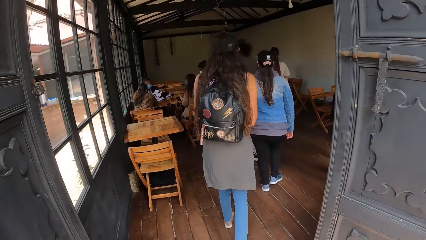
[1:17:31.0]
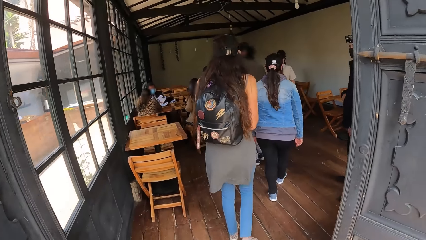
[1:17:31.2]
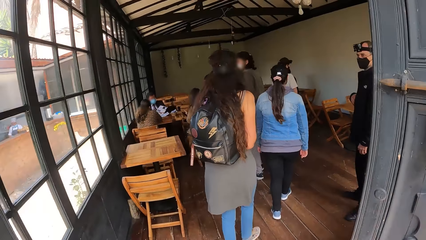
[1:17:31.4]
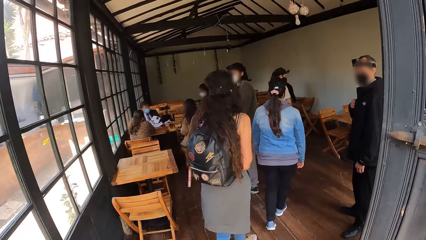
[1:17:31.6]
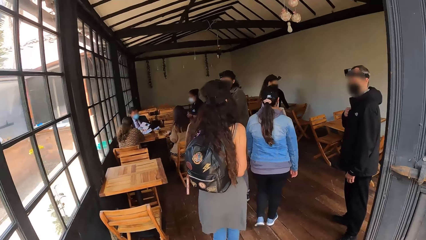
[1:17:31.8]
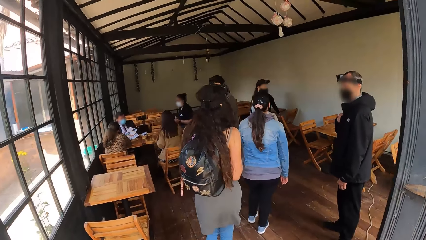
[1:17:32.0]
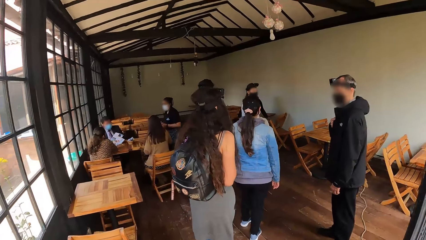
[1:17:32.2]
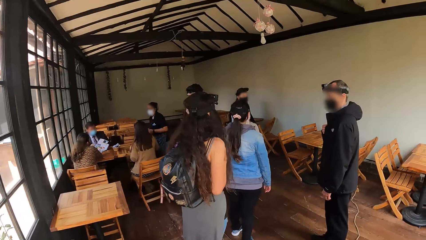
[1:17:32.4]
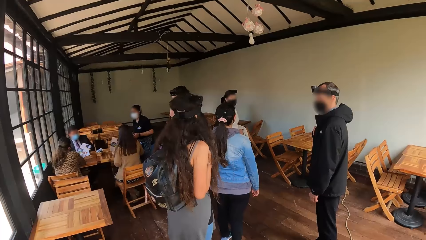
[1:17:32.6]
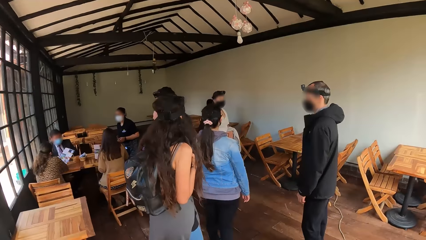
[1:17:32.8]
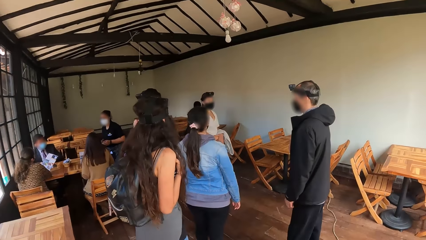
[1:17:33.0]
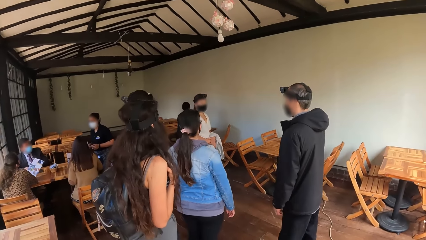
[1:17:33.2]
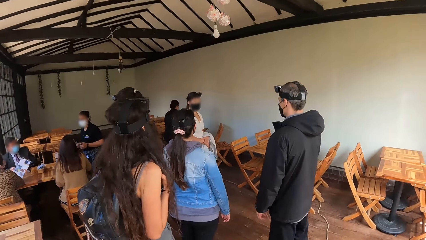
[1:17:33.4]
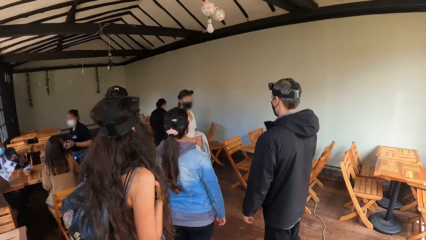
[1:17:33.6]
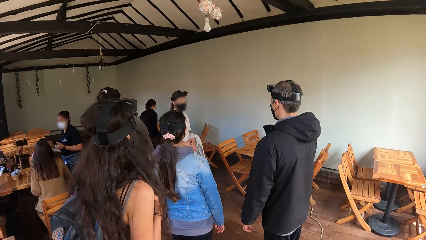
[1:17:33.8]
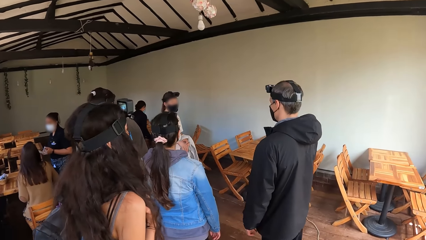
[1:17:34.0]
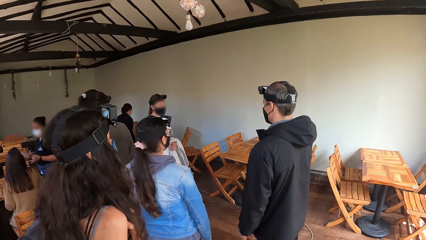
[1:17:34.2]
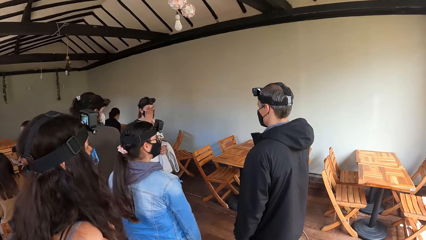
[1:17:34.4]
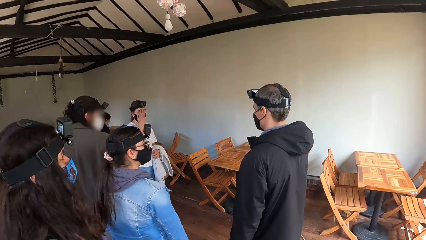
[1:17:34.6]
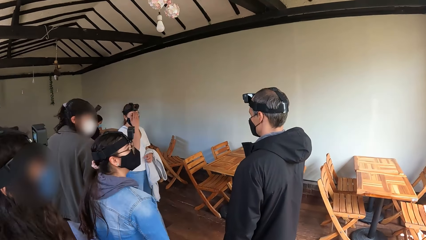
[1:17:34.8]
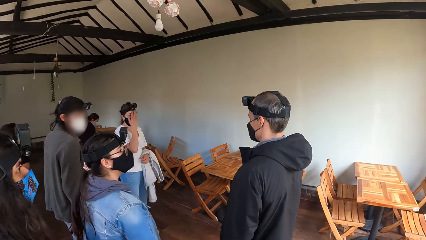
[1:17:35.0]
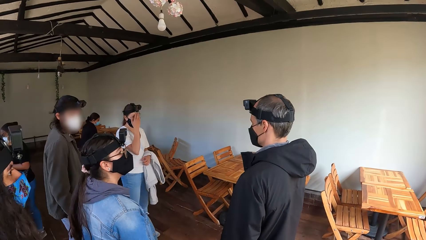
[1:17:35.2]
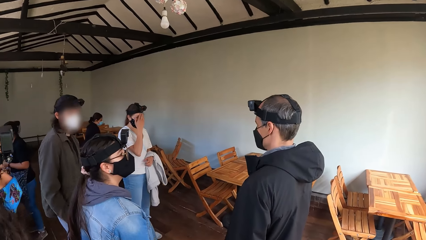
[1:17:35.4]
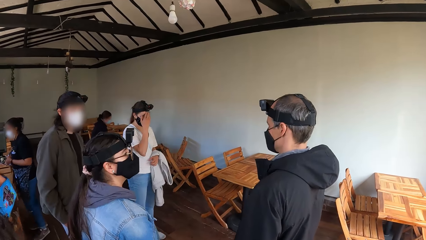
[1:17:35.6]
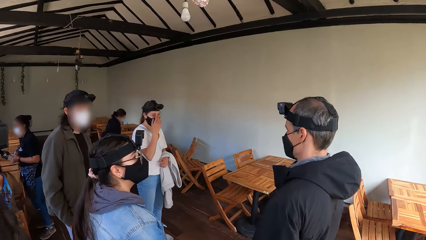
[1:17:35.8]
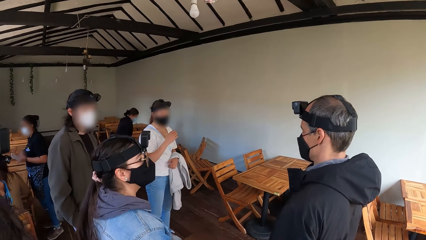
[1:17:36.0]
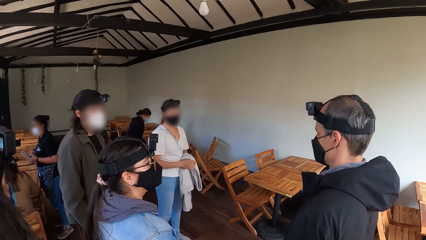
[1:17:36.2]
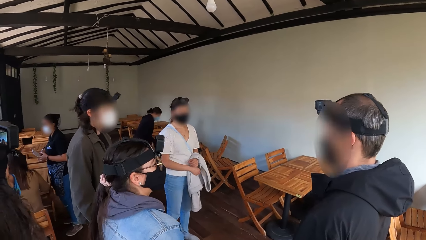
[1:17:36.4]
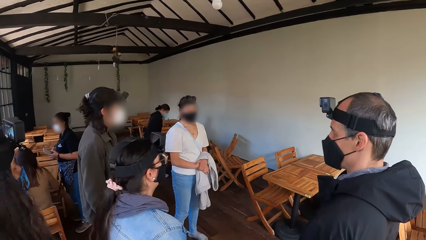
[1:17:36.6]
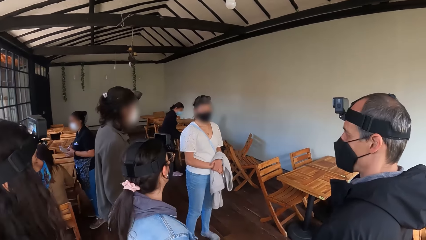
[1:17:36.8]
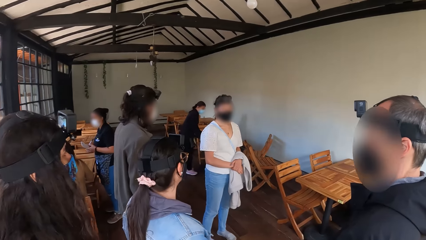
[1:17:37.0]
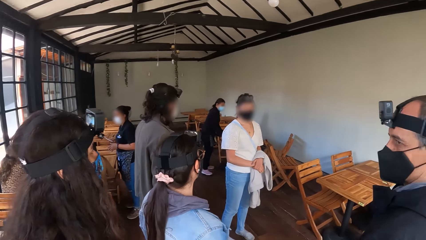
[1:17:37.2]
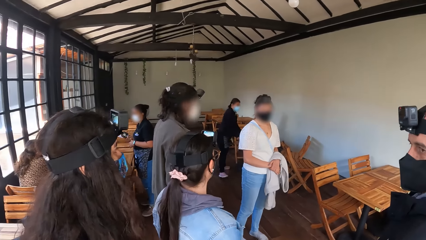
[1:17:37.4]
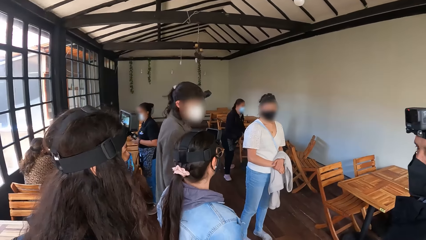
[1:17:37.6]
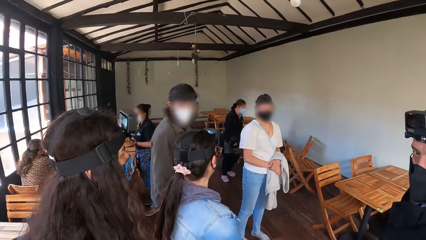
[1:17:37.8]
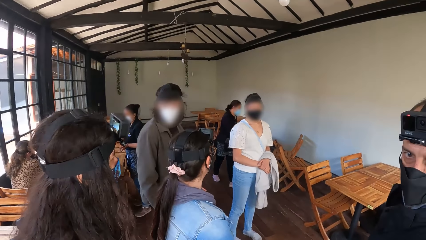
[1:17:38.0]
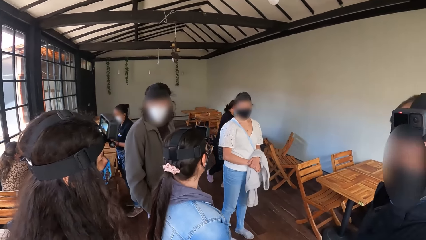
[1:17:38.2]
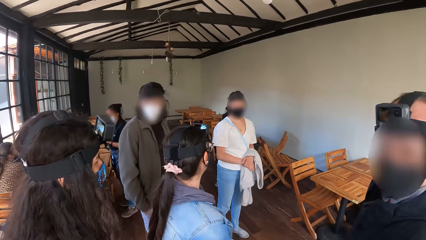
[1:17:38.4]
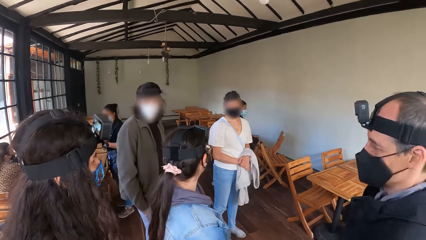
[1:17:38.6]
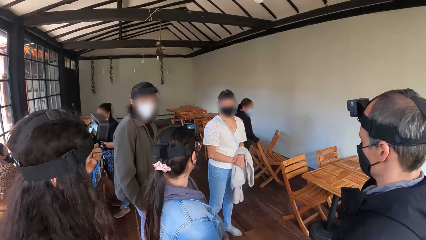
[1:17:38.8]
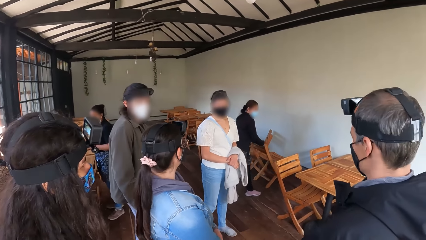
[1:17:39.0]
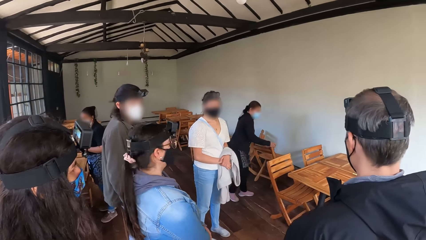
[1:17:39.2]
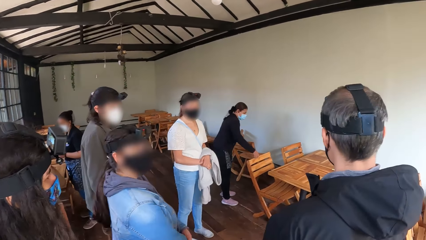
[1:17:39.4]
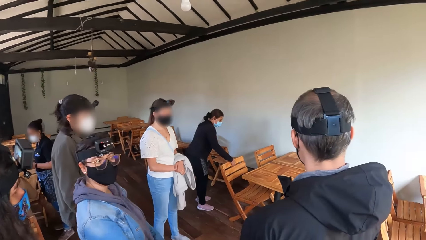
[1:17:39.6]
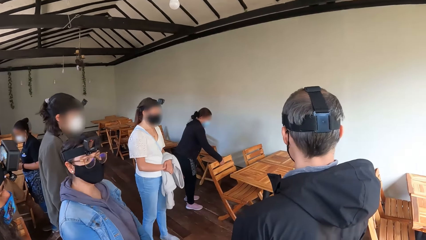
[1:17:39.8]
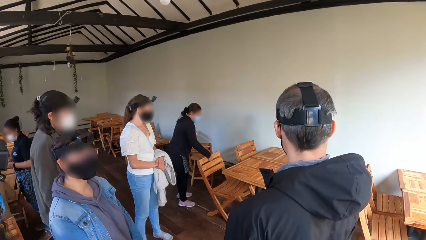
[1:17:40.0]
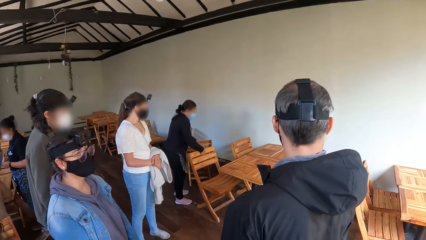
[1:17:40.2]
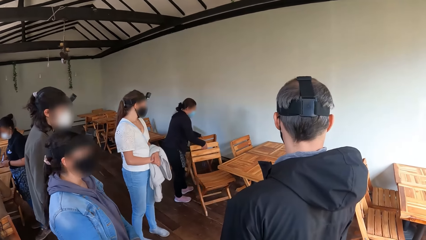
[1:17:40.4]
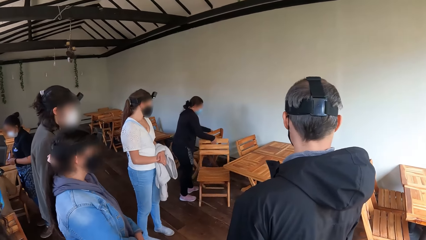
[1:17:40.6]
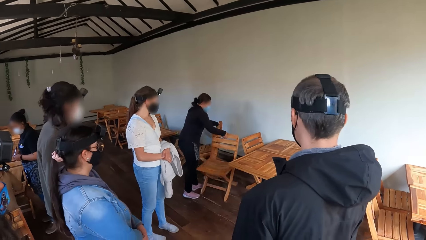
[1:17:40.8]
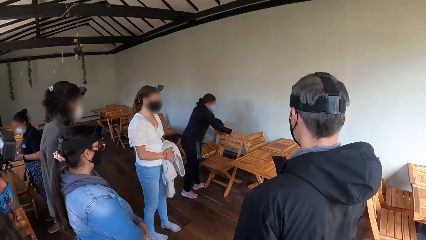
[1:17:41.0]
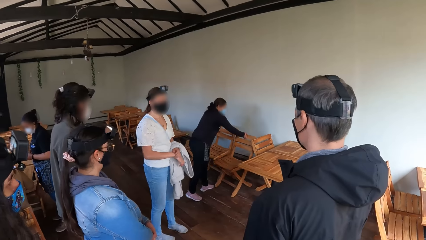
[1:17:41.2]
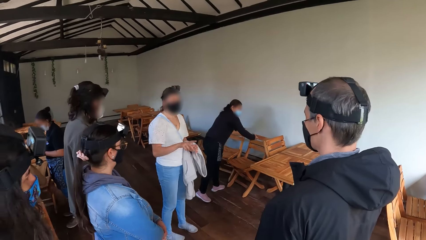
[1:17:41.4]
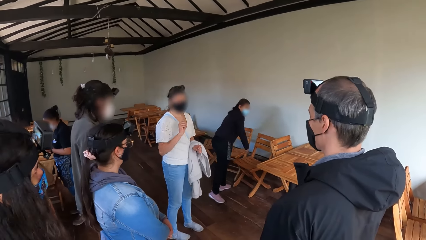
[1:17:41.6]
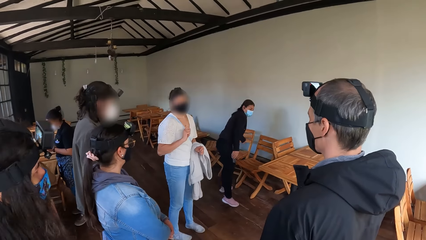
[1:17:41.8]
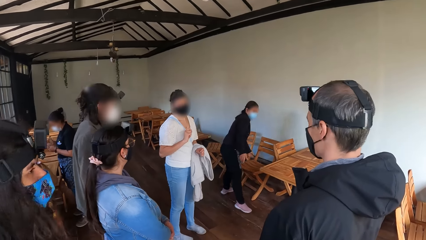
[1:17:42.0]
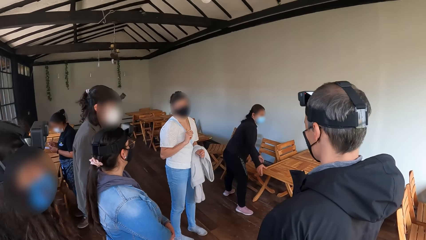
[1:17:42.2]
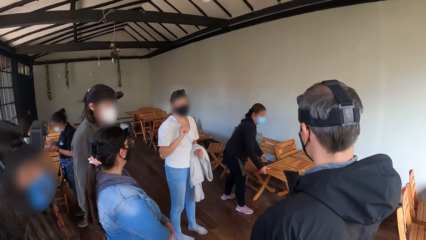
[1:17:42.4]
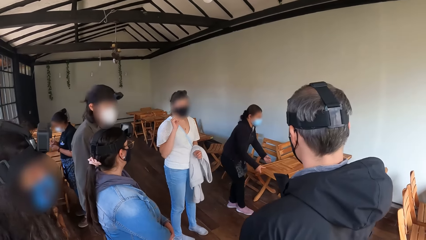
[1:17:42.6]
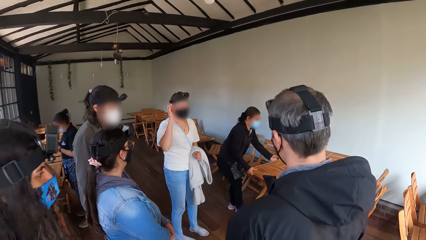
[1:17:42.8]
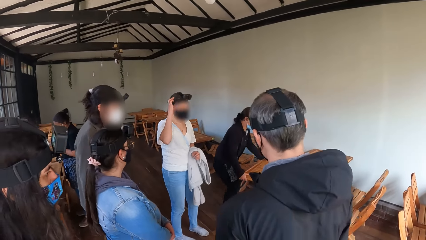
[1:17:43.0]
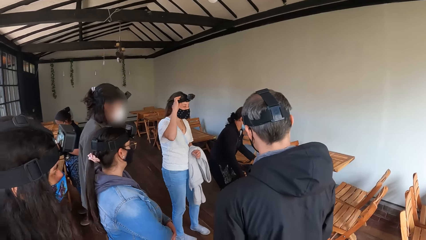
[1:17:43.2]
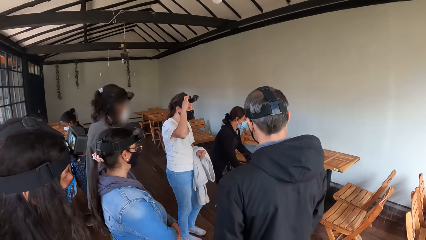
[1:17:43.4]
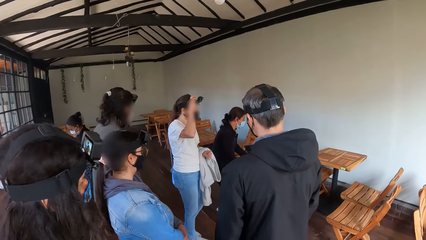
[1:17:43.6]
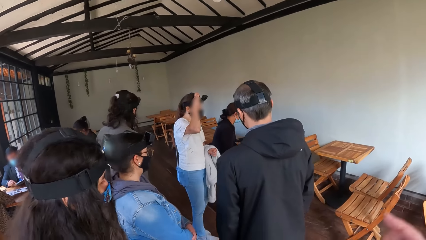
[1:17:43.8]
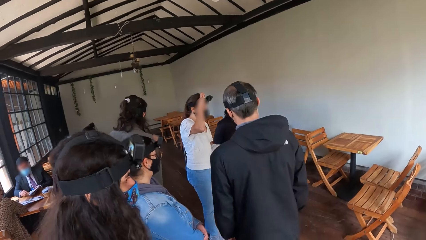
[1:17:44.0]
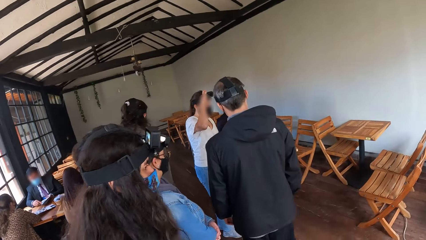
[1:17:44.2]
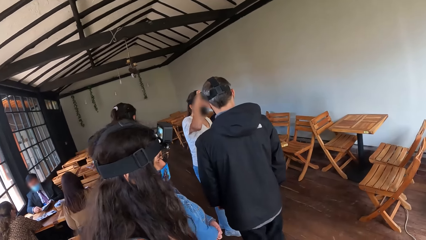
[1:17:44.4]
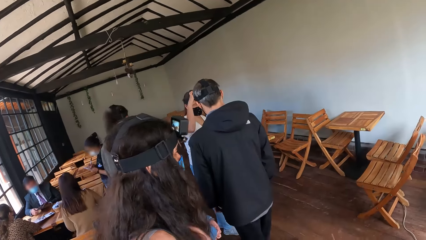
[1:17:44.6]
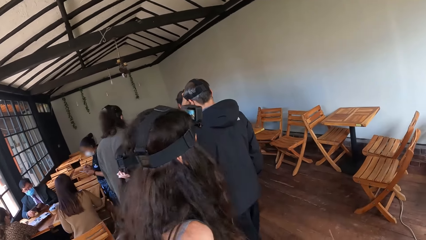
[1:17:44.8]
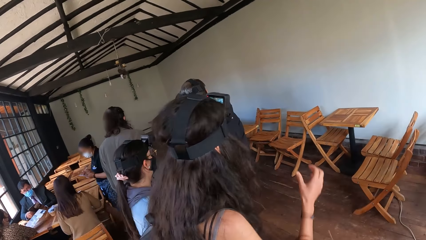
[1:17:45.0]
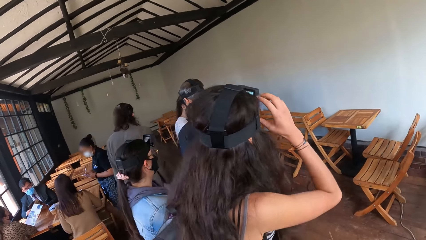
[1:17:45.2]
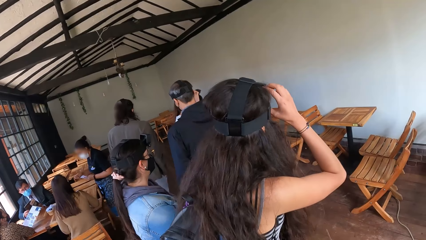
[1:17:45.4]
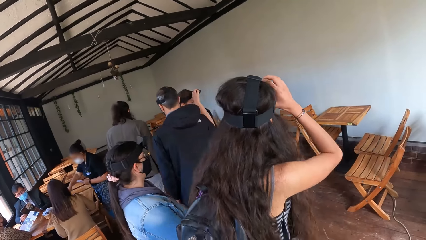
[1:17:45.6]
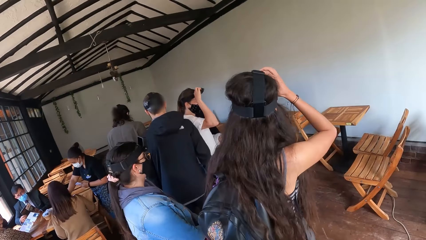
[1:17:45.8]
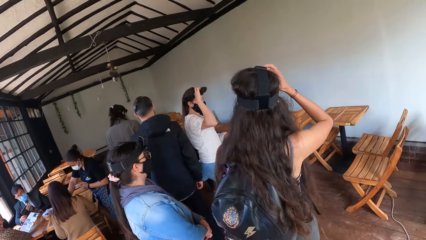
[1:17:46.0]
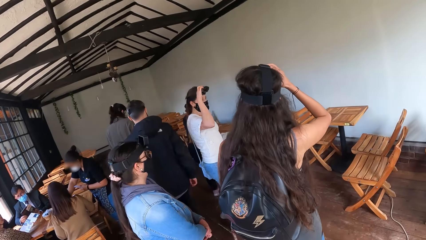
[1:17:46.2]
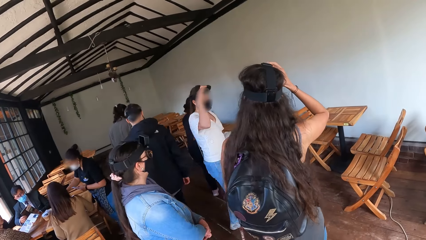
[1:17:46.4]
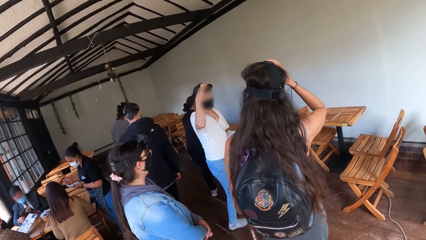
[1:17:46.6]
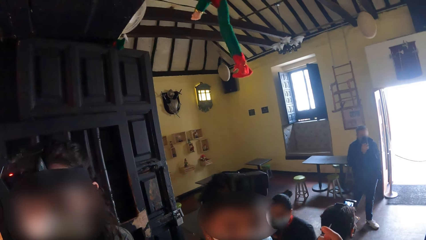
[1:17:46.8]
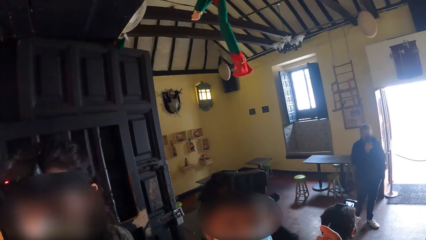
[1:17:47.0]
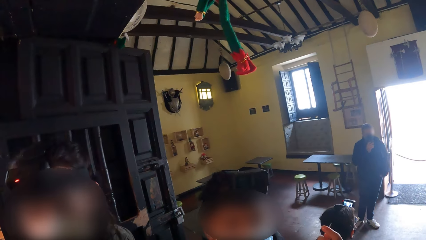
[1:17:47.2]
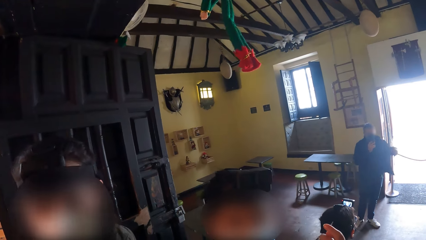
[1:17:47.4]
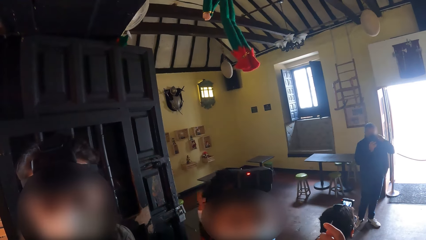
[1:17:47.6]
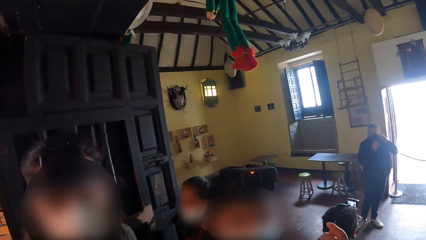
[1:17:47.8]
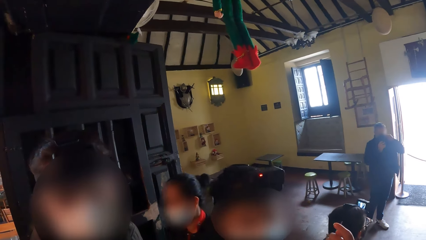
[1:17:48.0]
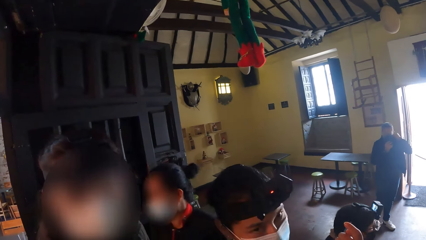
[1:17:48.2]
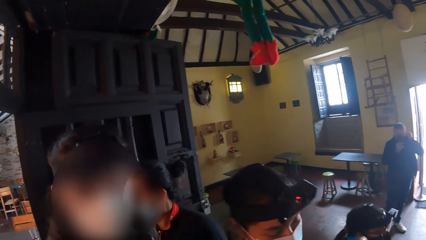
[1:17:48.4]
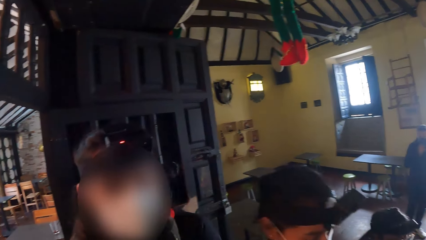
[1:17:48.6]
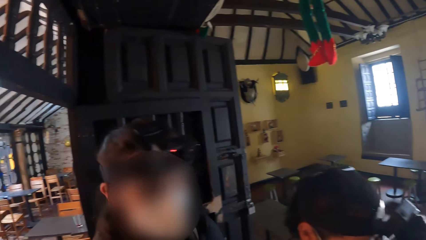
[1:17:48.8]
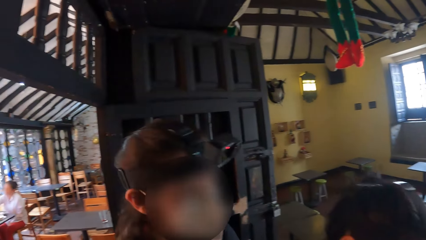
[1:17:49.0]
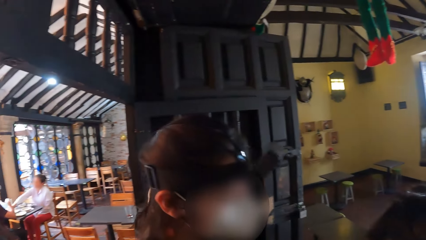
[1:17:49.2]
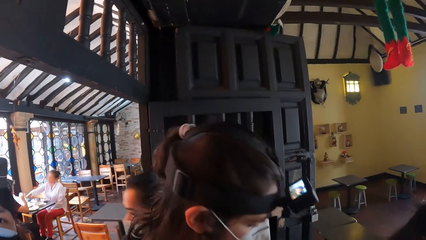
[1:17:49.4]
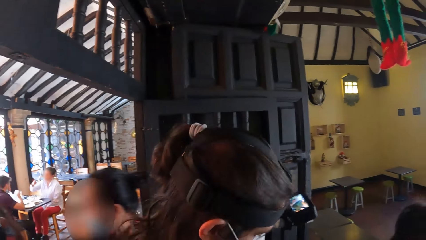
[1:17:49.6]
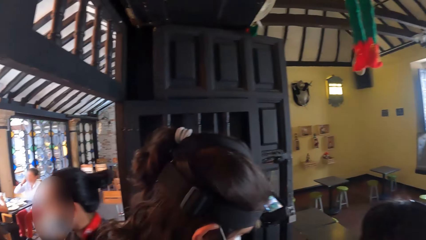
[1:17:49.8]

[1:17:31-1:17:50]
The camera wearer stops at the restaurant. They look around. A woman moves a chair on the floor with her hands. Another woman moves a chair on the floor with her right hand. She moves the chair on the floor with her left hand. Another woman adjusts a camera around her head with her right hand. Another woman adjusts a camera around her head with her right hand.
